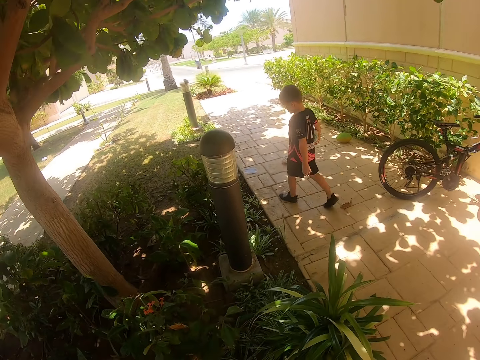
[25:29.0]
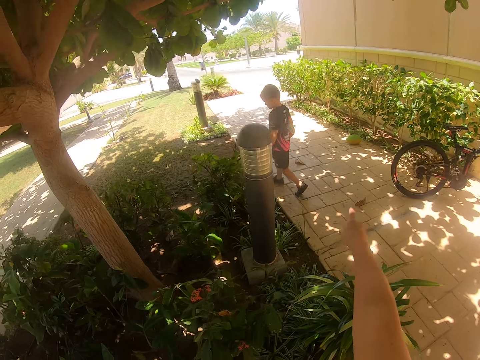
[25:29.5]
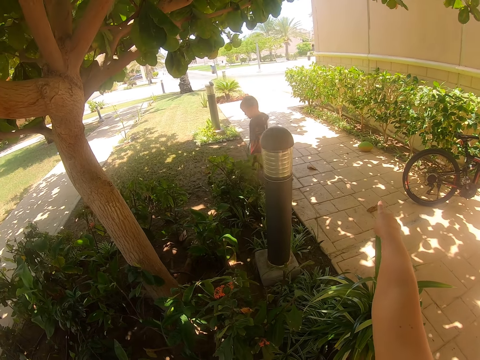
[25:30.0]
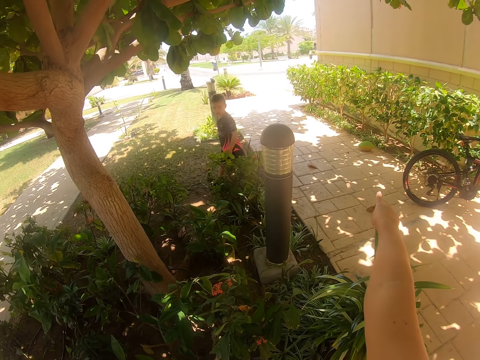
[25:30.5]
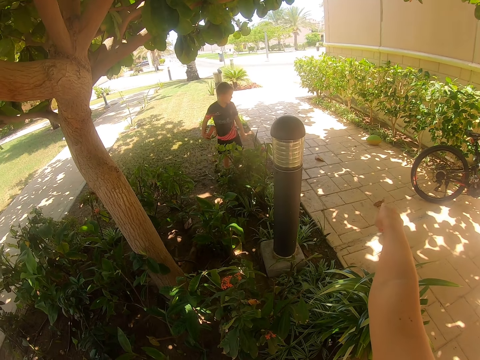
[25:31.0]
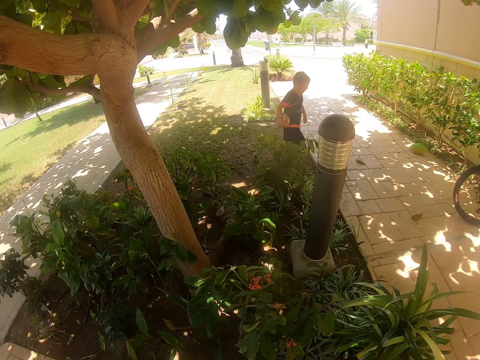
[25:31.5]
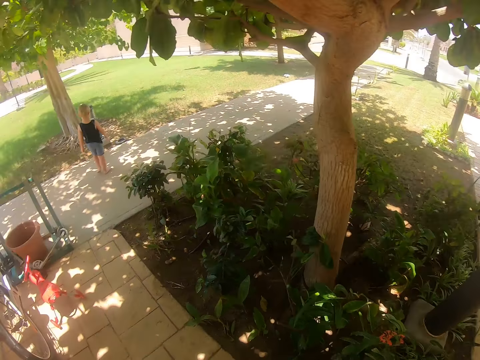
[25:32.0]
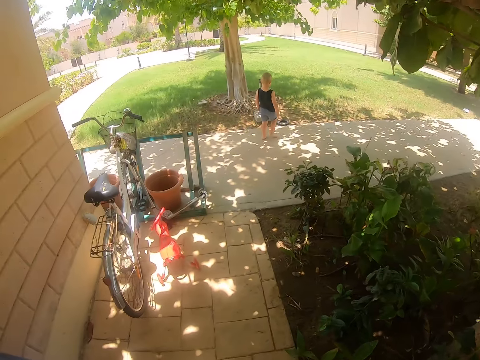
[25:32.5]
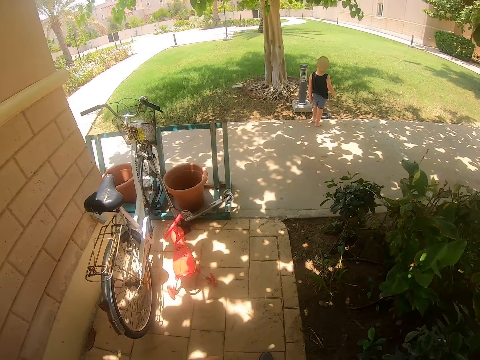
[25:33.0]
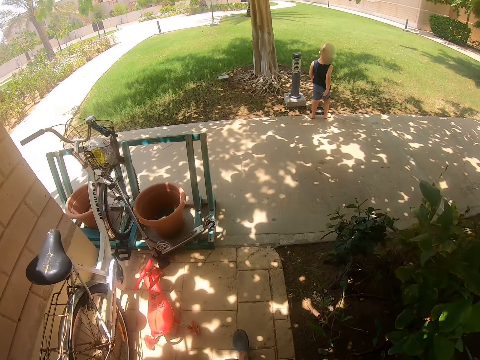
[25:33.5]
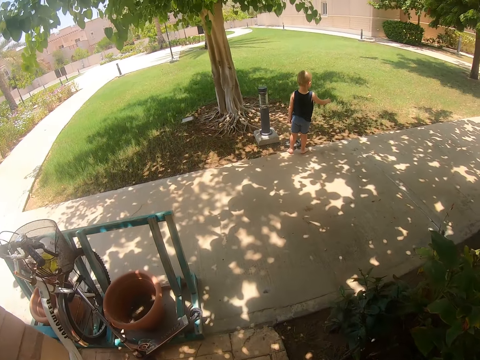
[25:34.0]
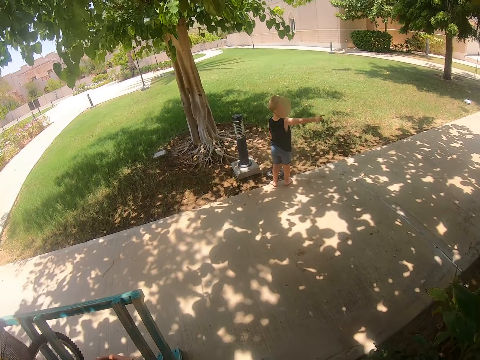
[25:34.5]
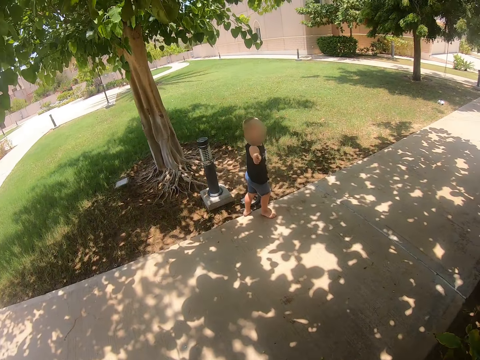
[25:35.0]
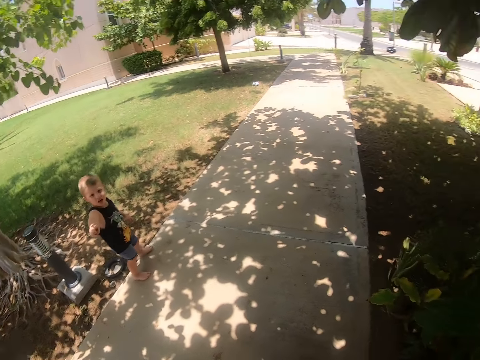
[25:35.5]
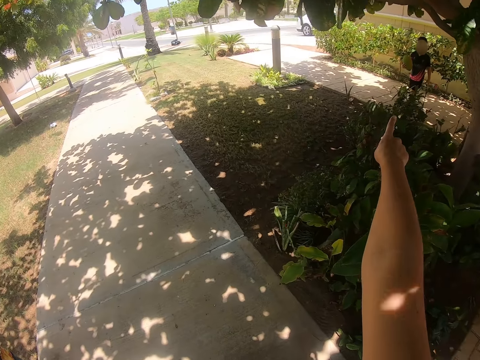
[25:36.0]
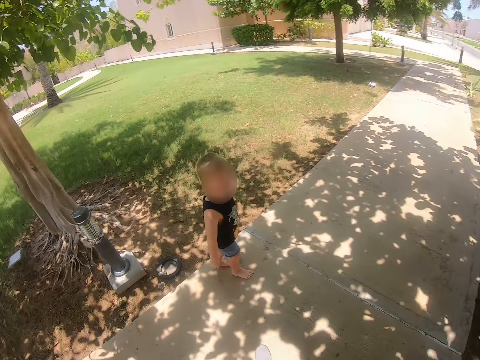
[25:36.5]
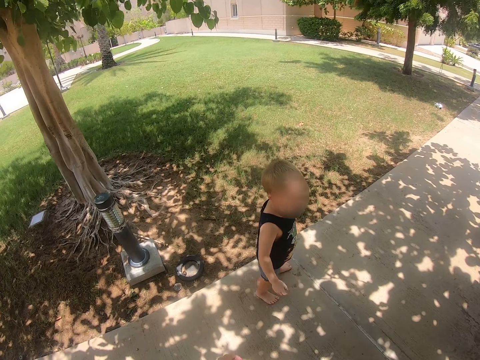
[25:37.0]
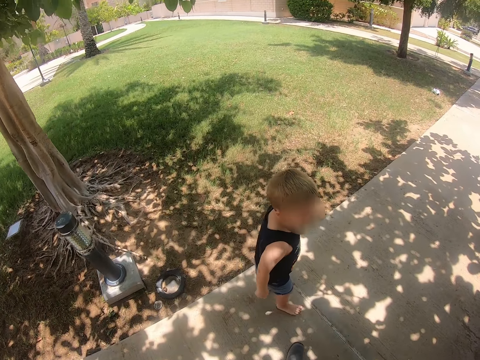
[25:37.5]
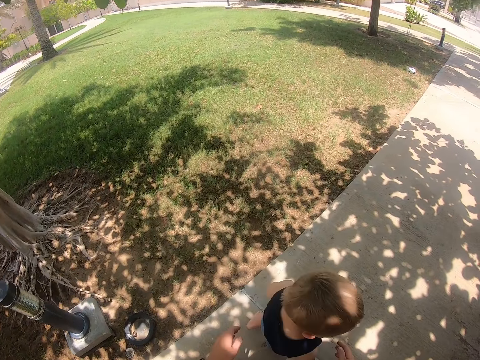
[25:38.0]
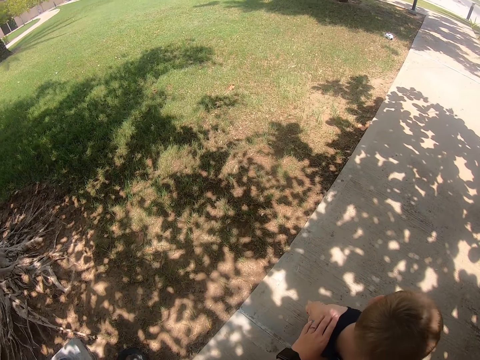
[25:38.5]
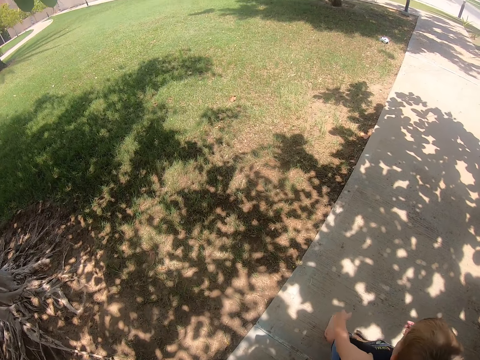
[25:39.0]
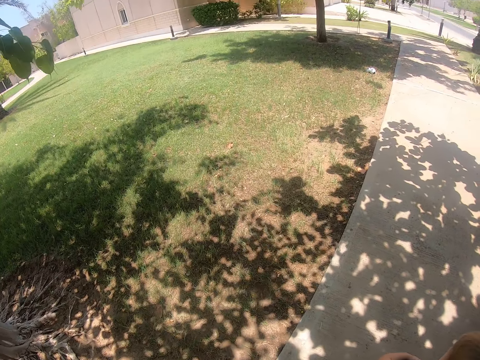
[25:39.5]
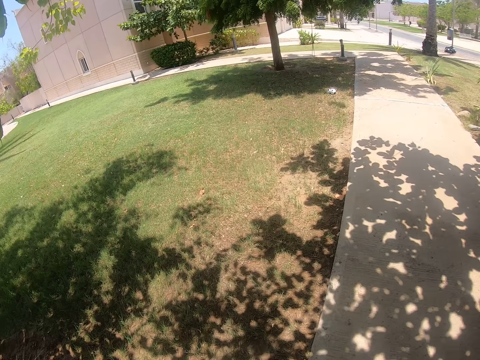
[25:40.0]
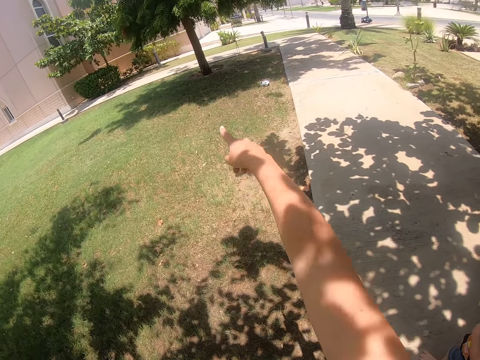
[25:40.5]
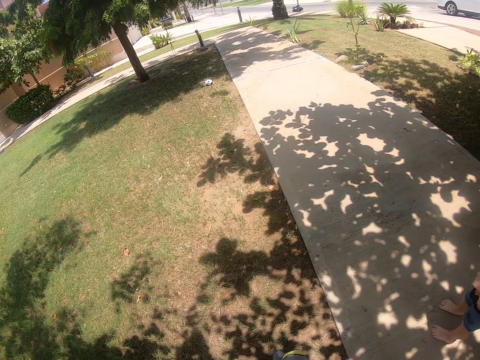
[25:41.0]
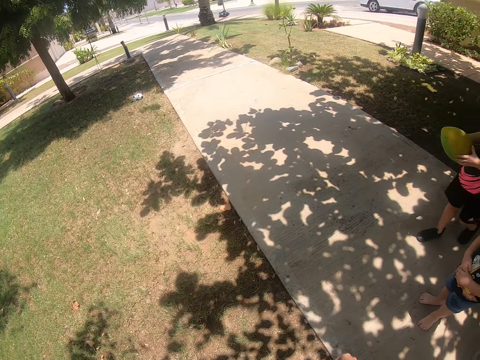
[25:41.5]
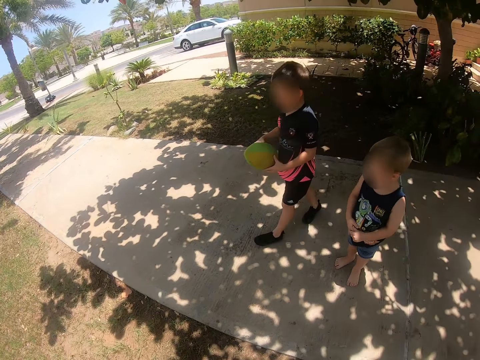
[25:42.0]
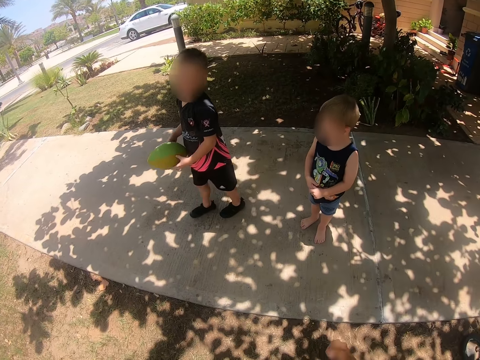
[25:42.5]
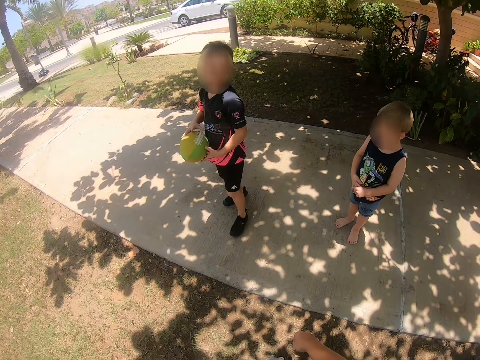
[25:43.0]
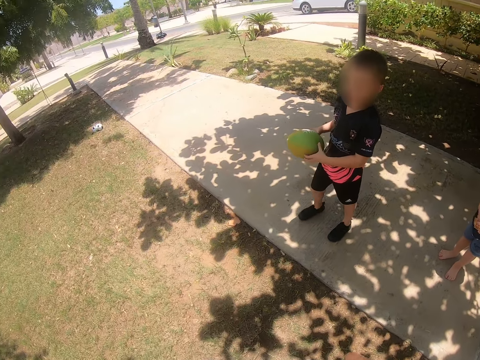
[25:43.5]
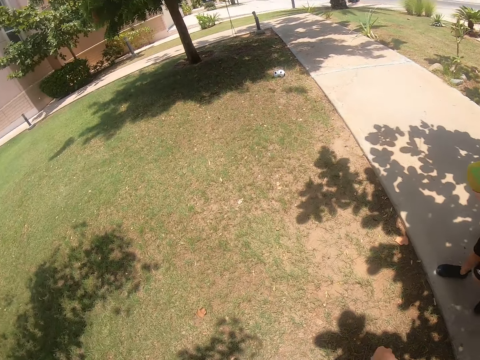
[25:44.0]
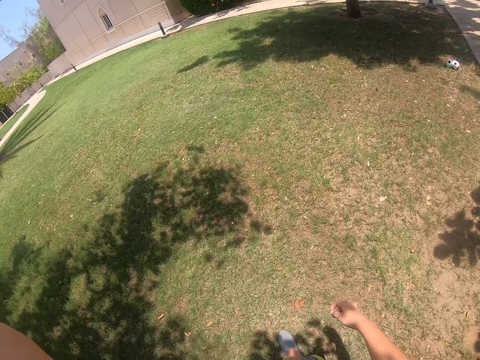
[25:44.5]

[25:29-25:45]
A kid walks outside the house. The camera wearer lifts the hand. They walk in the compound. They point at the field.

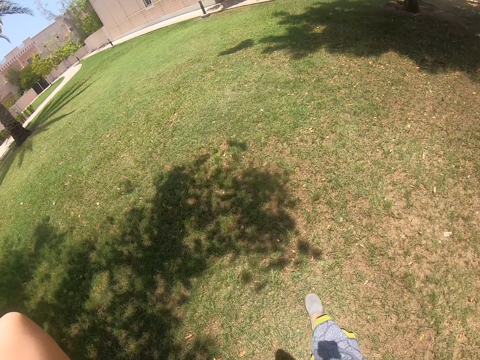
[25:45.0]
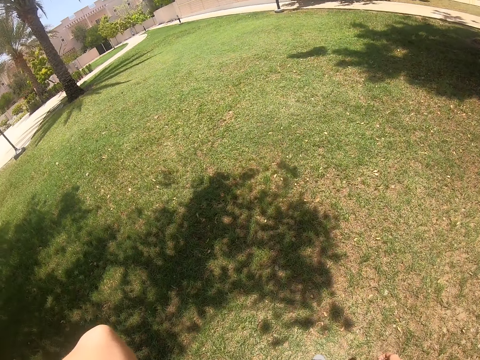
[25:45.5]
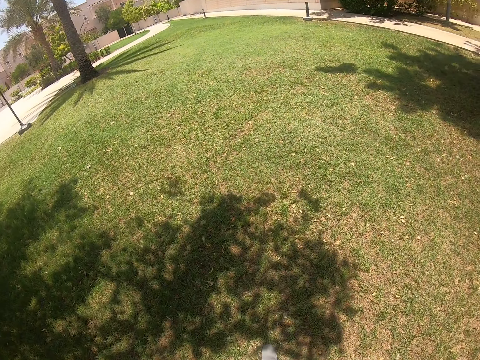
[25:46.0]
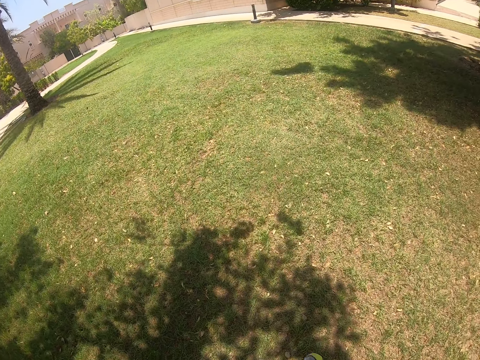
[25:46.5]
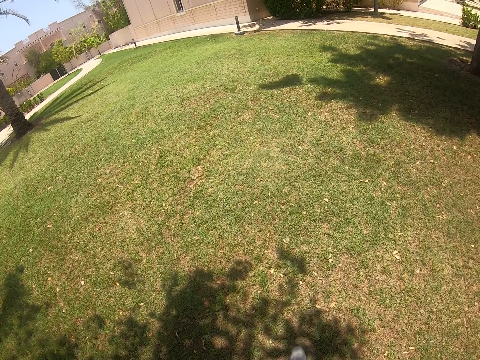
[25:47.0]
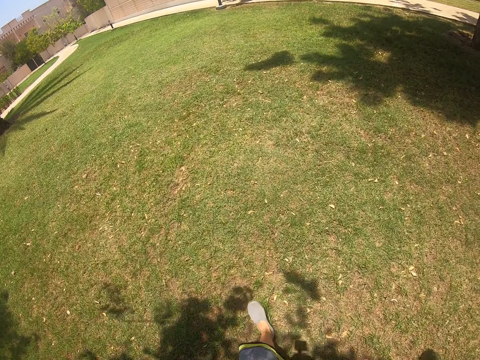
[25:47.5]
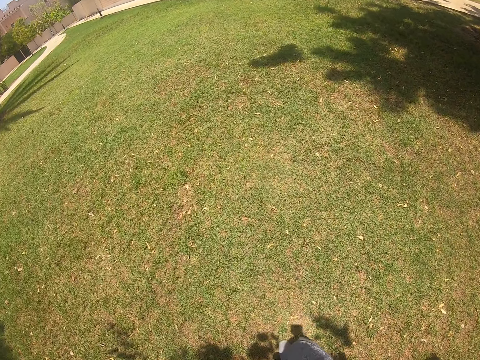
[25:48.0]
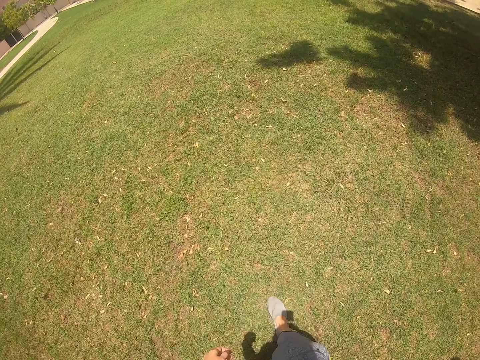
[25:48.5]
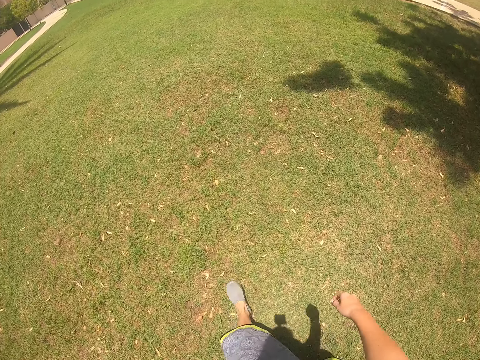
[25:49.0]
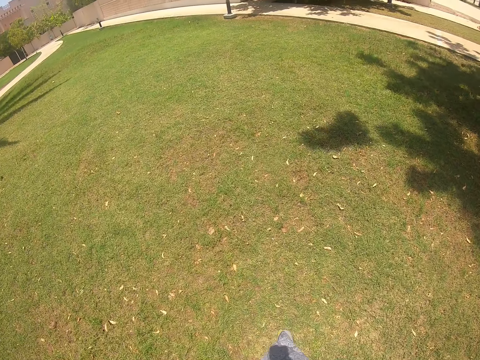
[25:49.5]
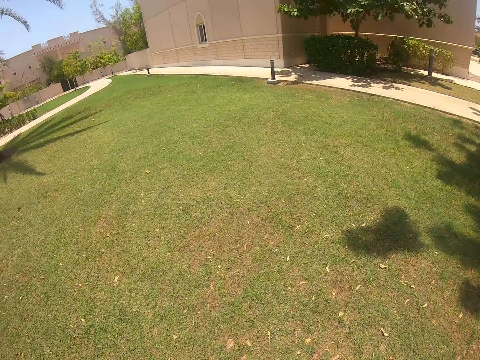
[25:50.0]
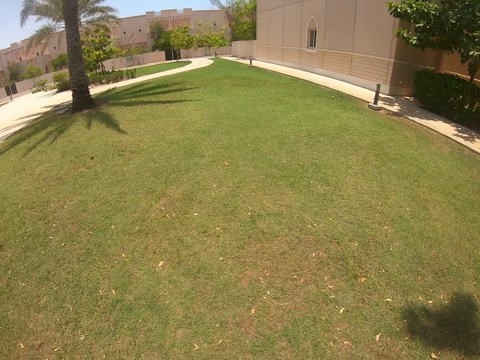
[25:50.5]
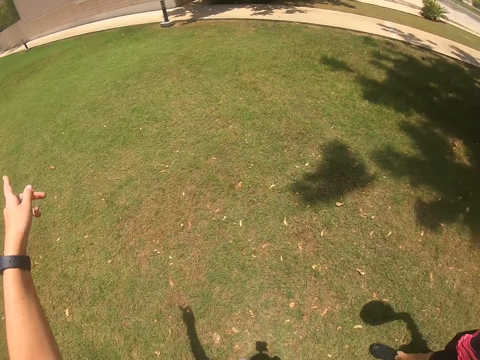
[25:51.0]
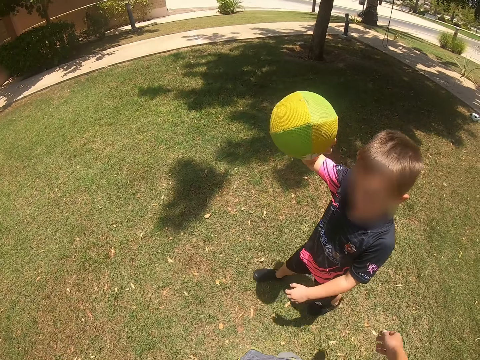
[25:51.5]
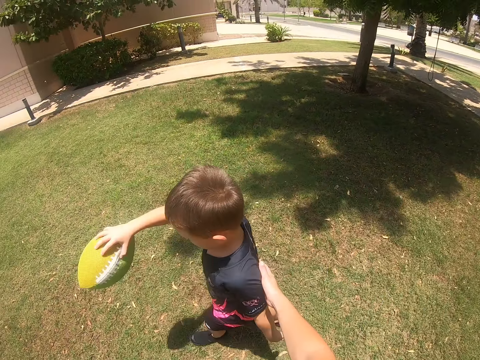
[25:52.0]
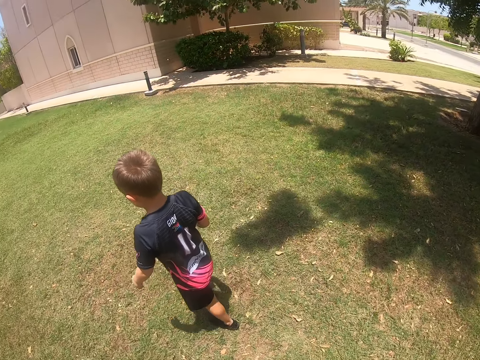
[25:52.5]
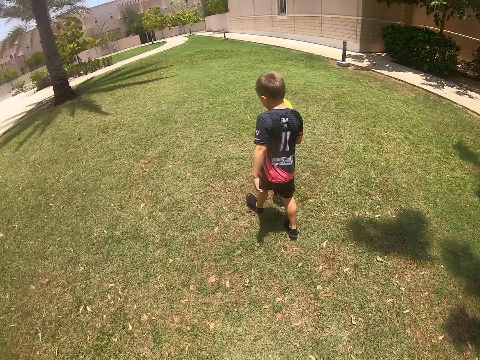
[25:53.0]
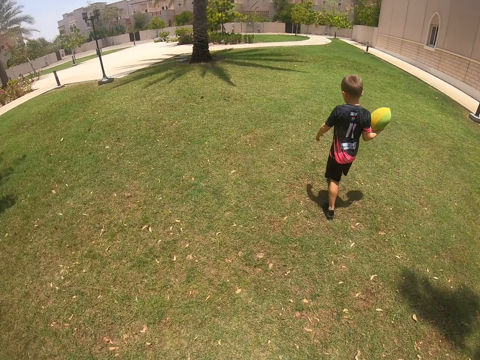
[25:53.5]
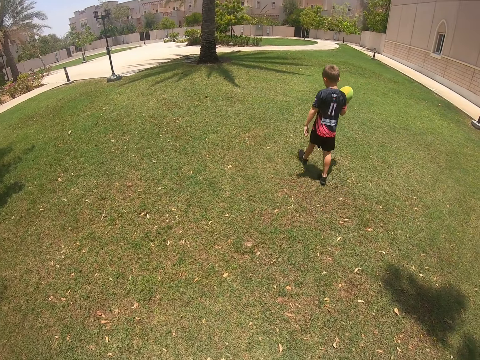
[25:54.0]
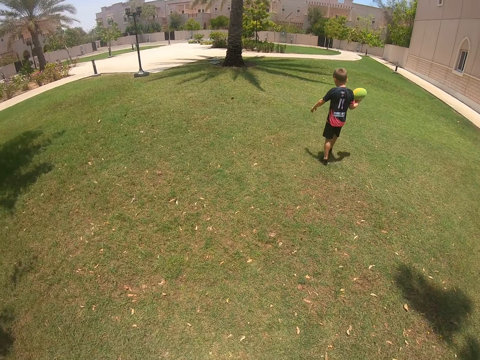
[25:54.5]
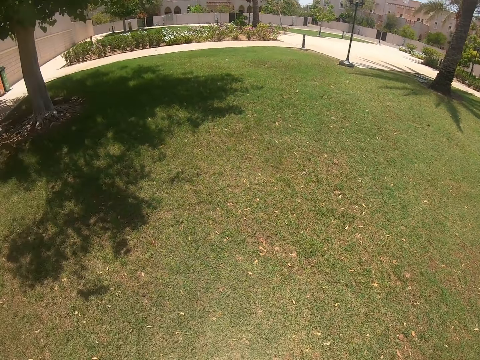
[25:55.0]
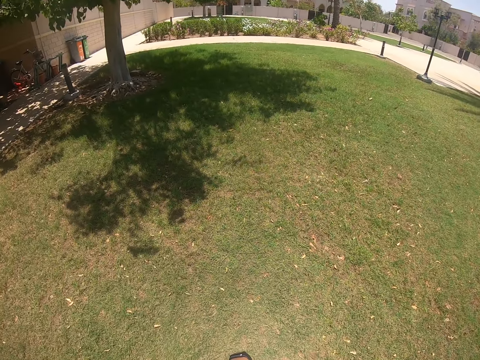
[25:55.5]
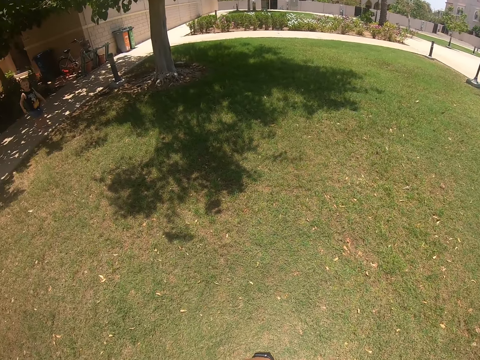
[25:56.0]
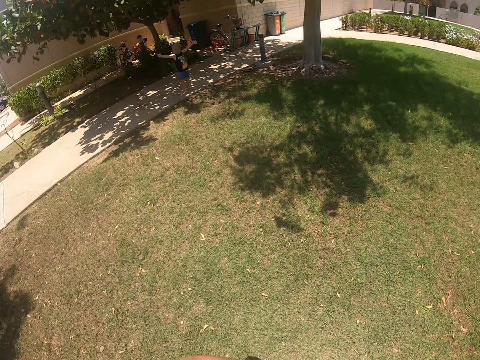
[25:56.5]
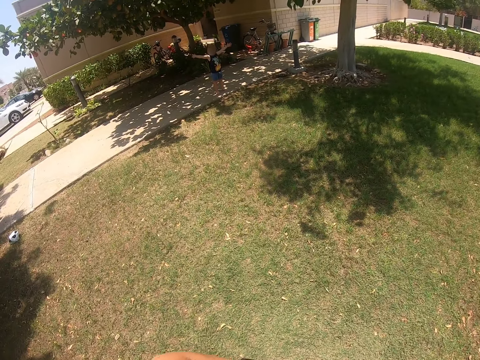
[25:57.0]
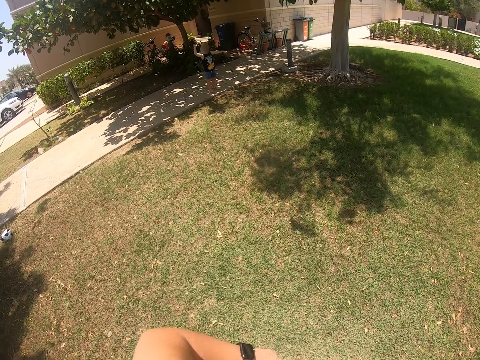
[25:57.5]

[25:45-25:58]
The camera wearer walks towards the open field. A kid plays with a ball. The kid carries the ball.
